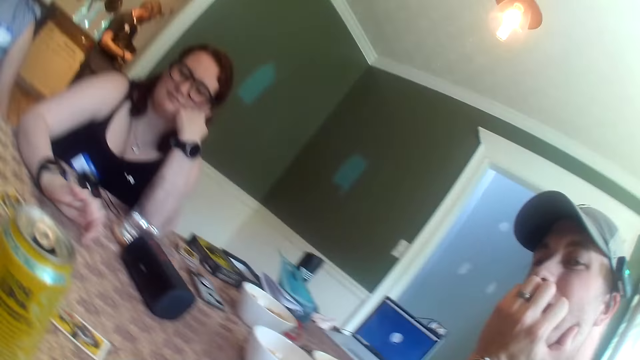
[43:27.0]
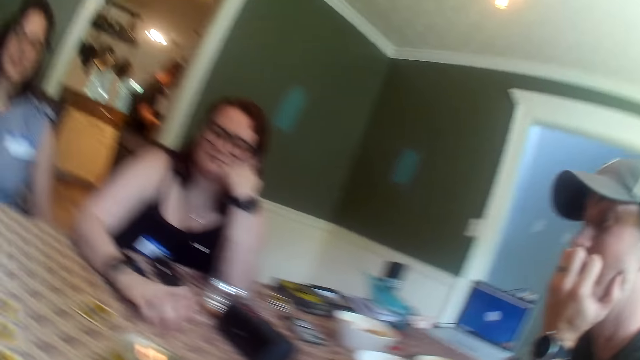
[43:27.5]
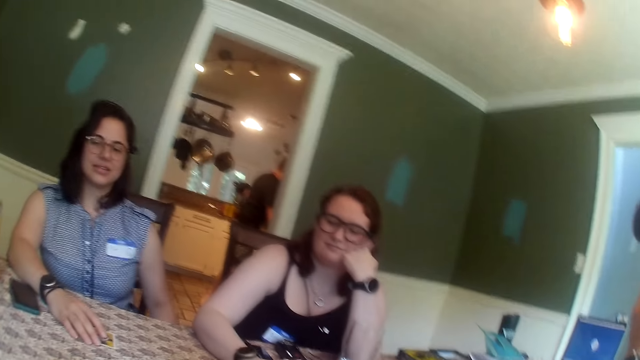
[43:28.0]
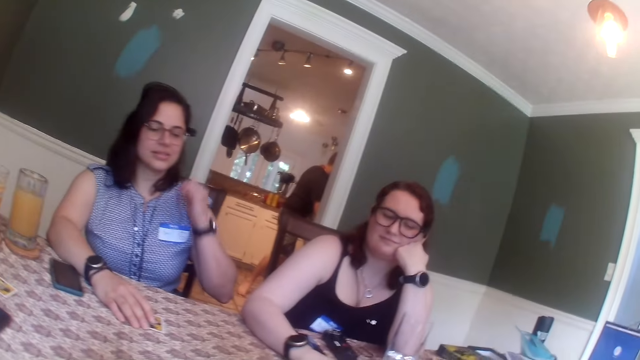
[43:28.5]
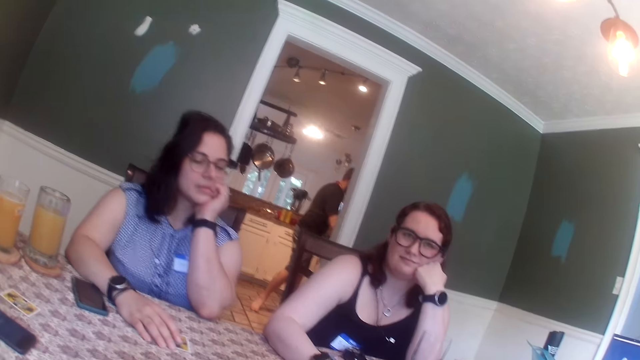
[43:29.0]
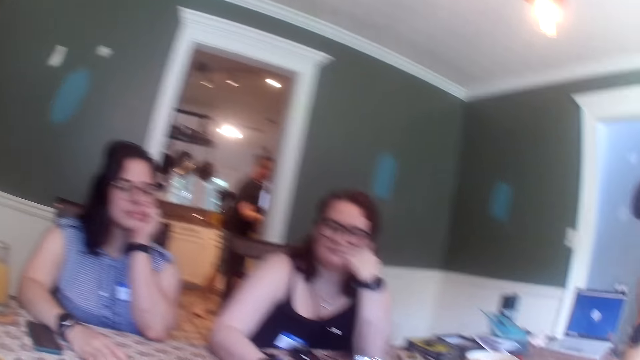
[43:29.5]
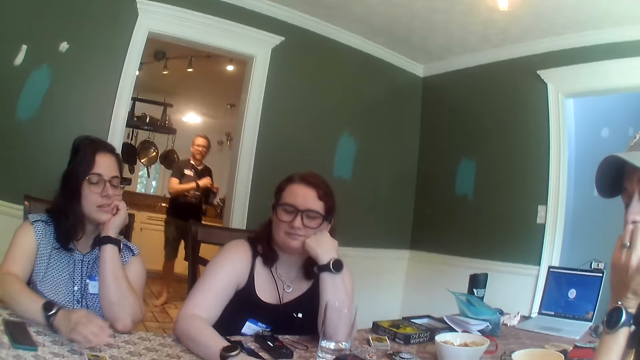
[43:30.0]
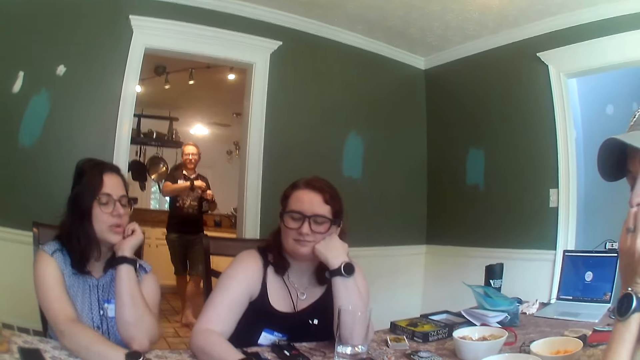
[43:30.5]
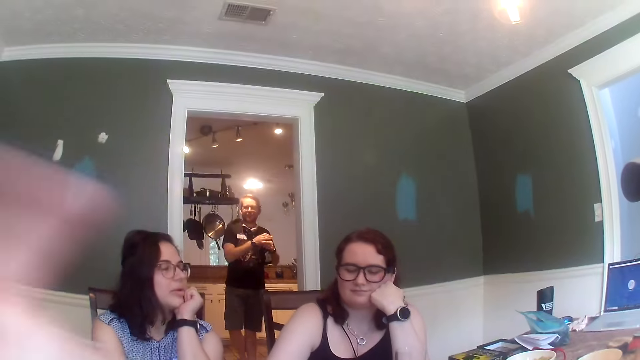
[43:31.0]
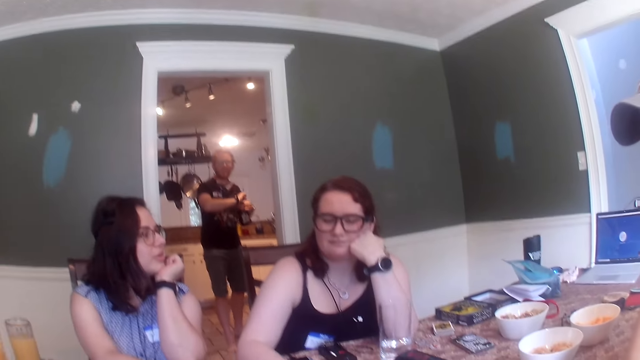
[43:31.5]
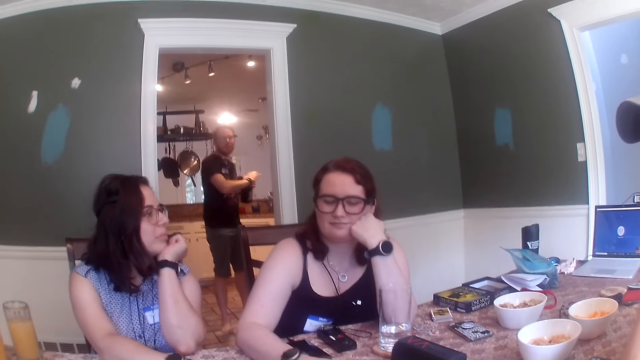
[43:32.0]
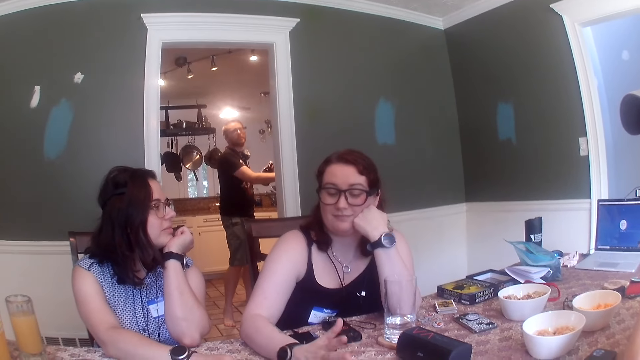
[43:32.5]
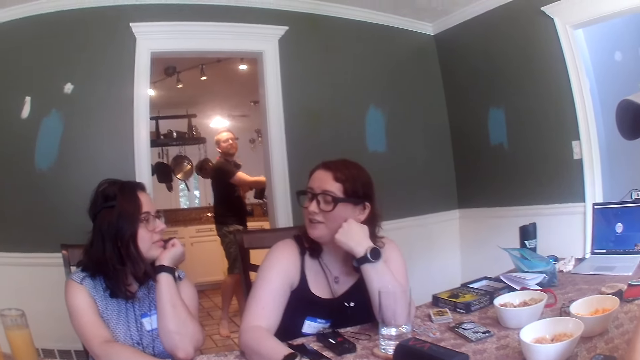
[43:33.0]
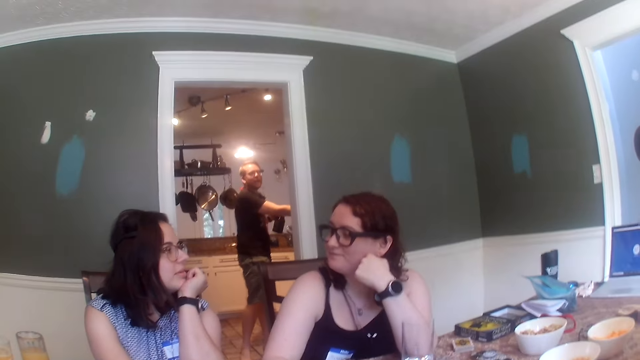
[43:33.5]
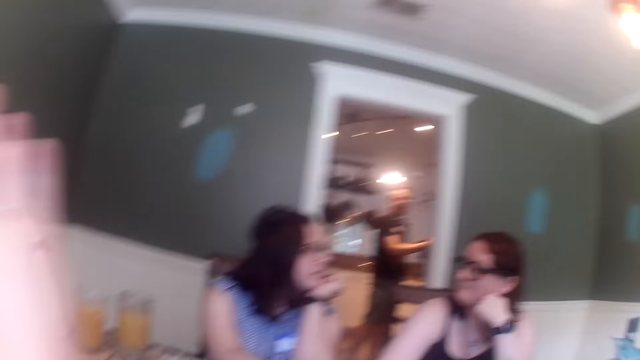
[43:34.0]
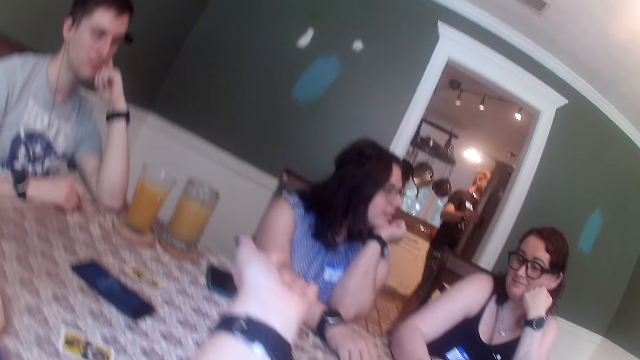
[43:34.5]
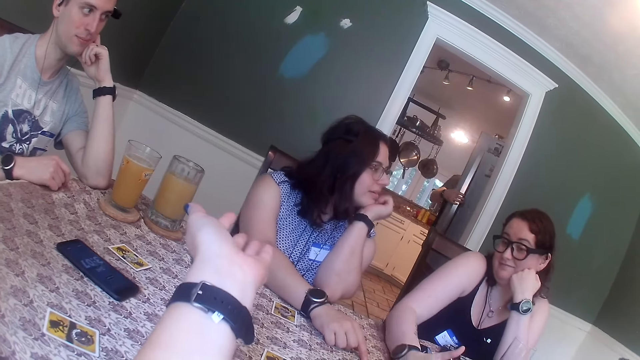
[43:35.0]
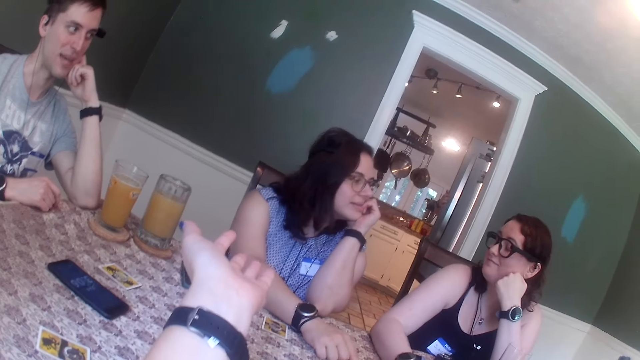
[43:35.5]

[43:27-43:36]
The woman beats the table with her right hand. Another woman places her left hand on the table. The man closes the bottle in his left hand with a lid in his right hand and opens the fridge with his right hand.

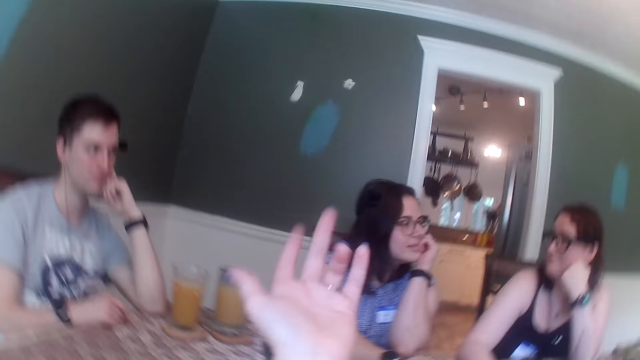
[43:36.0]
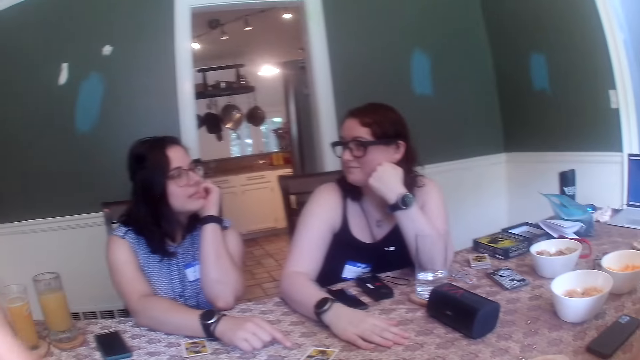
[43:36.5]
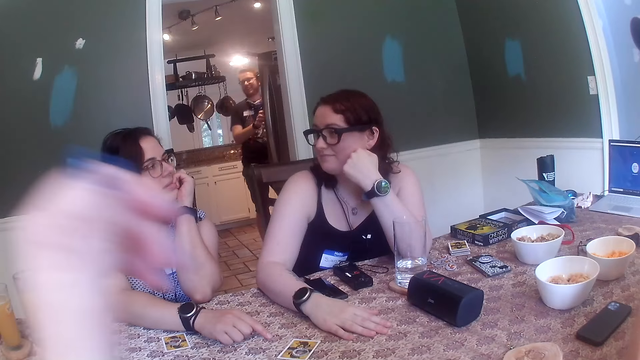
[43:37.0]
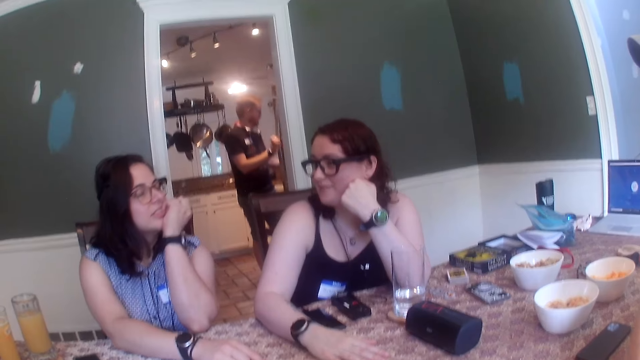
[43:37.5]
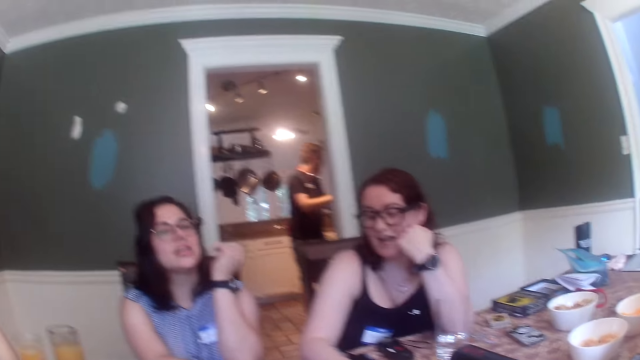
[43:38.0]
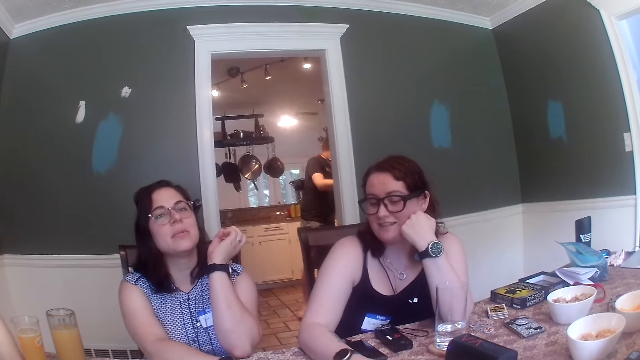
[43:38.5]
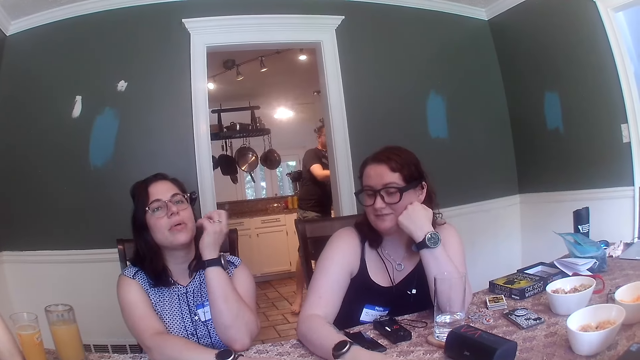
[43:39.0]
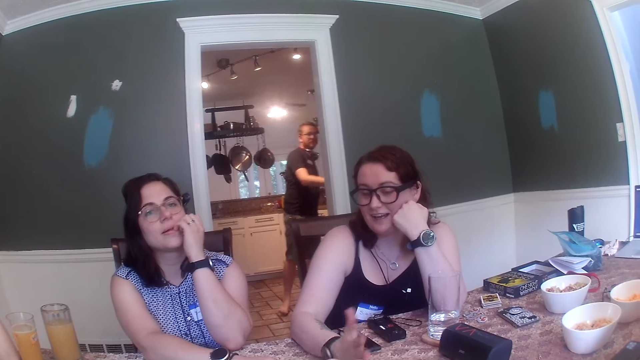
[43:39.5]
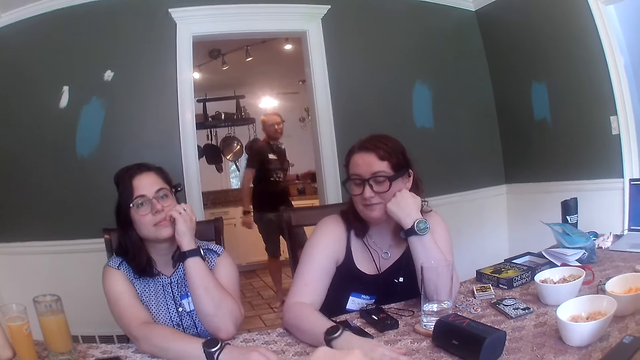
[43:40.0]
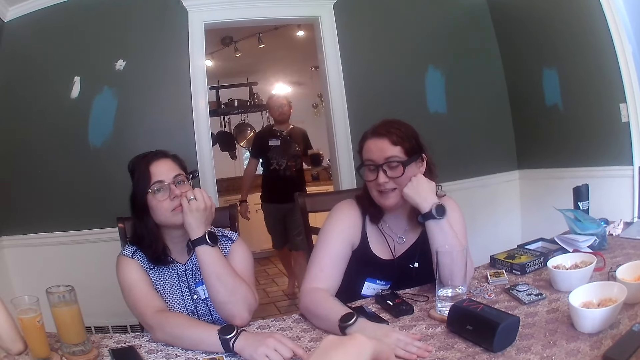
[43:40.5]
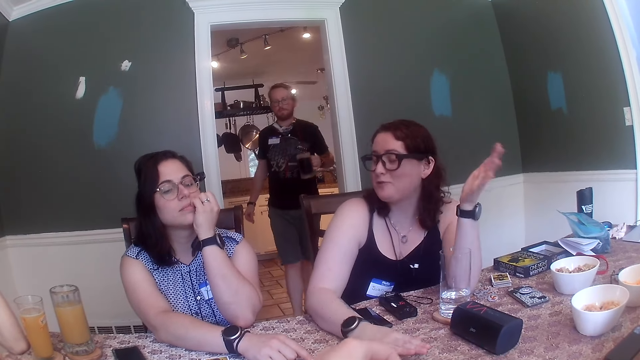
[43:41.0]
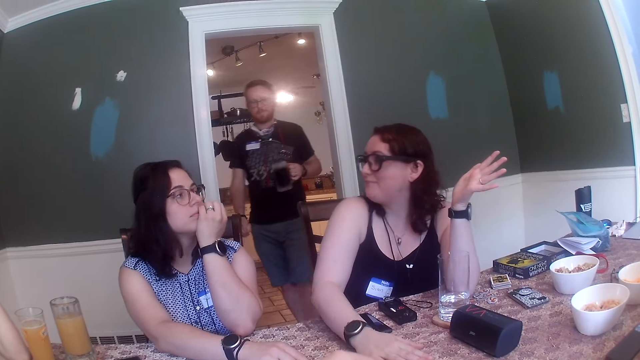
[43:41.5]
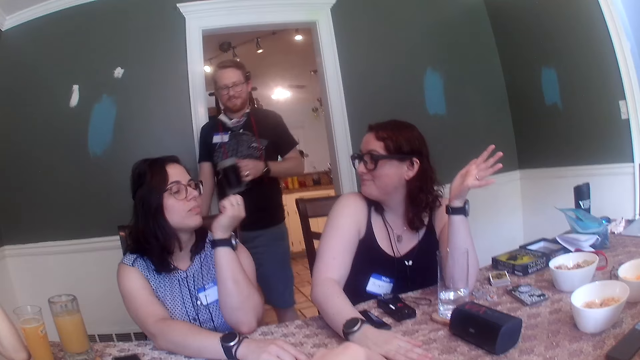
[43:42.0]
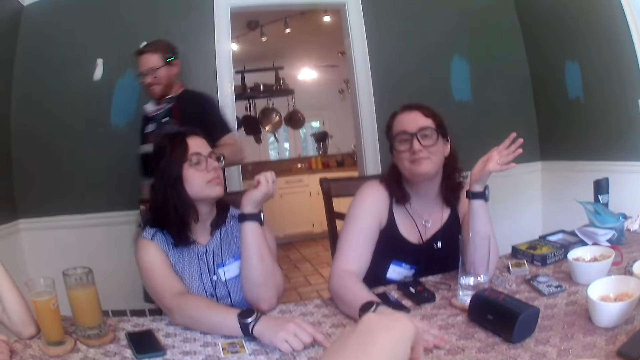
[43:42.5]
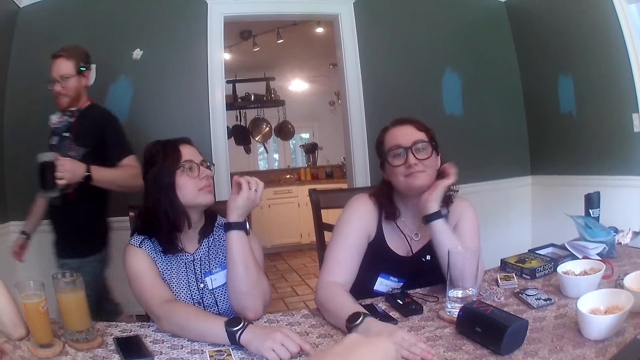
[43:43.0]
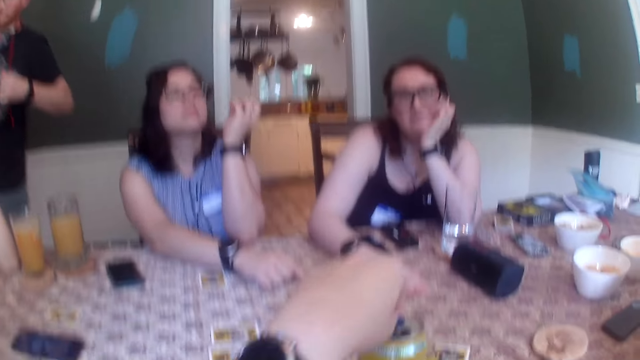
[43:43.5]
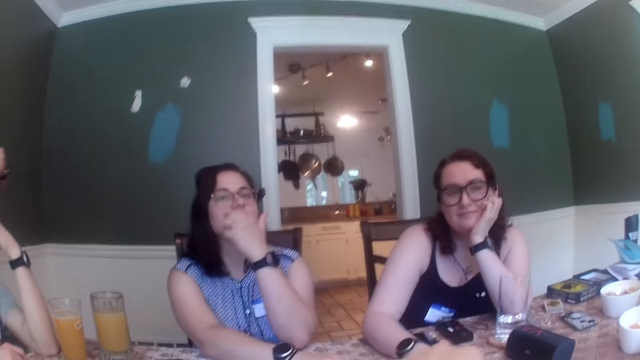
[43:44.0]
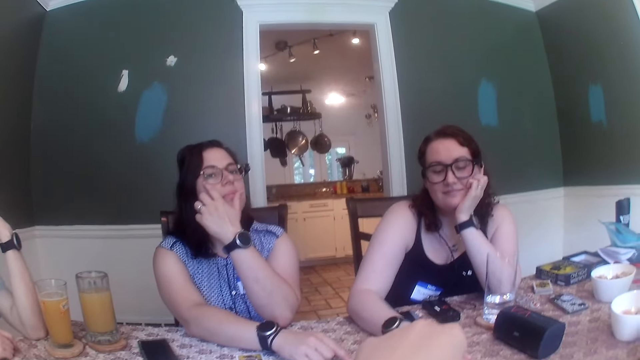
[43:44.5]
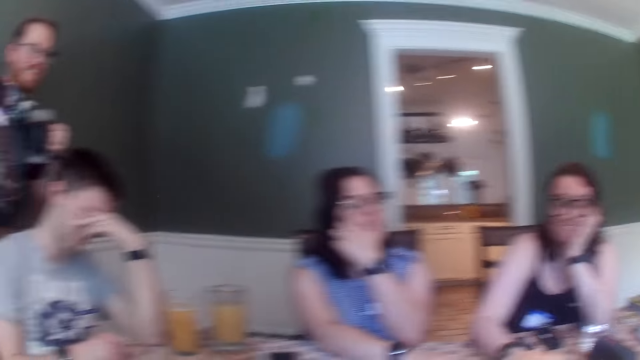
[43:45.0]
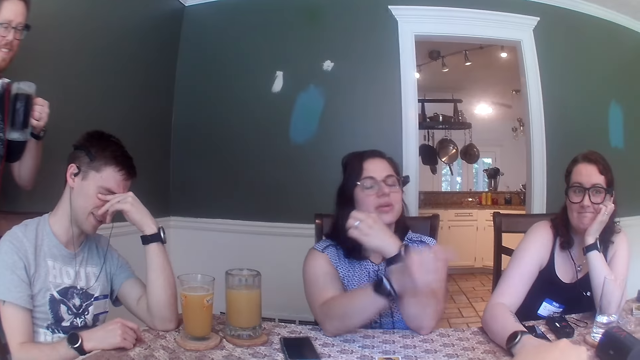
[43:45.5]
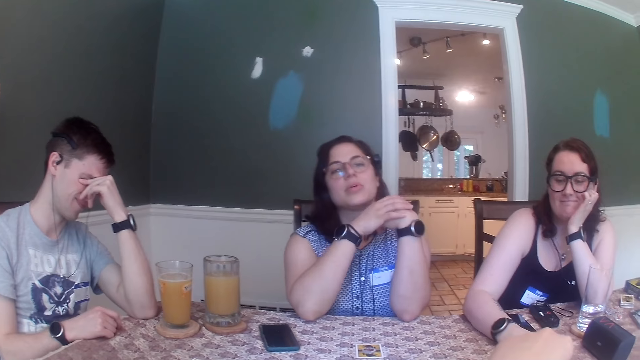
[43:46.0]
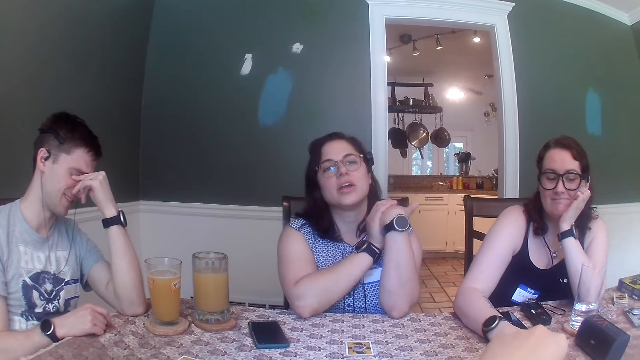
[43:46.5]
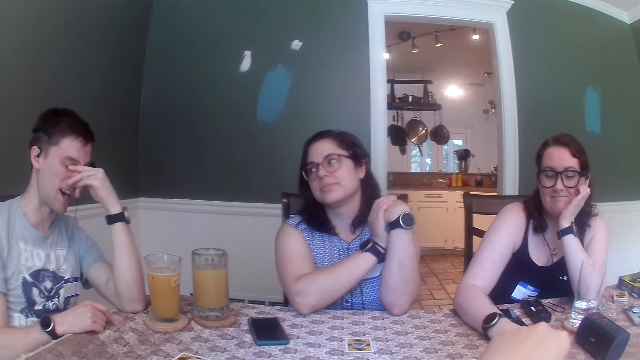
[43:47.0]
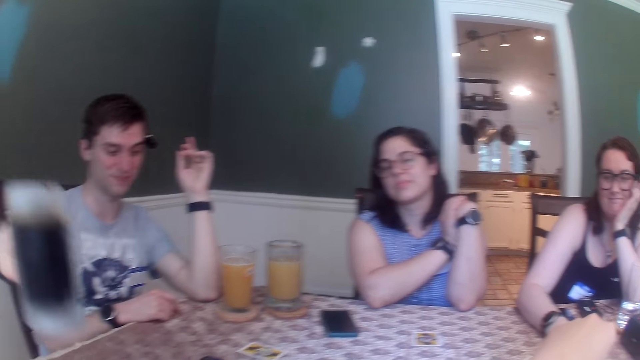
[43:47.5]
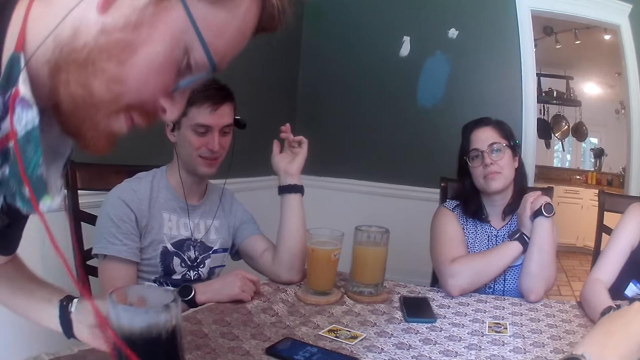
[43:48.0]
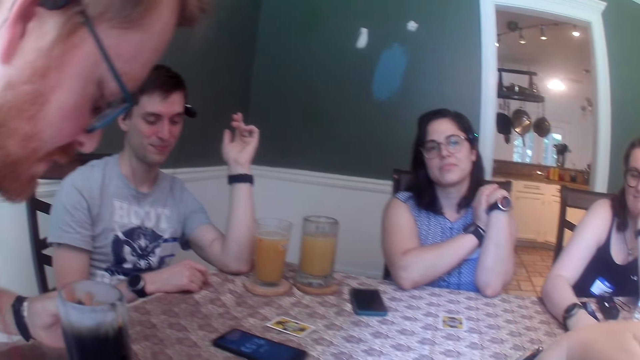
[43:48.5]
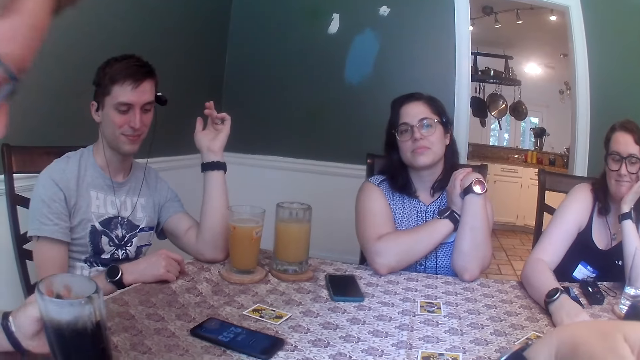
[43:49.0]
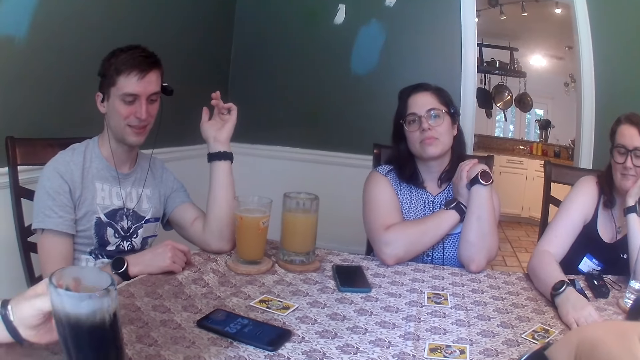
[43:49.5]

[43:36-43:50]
The man closes the fridge with his right hand and walks out of the kitchen into the dining room through the door. The camera wearer touches the can of the soft drink with her left hand. The man places a cup of soft drink on a coaster on the table with his left hand.
